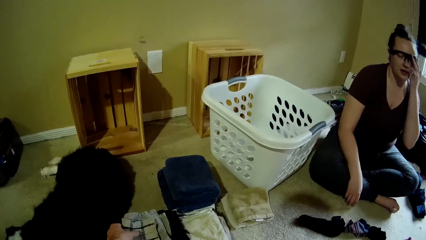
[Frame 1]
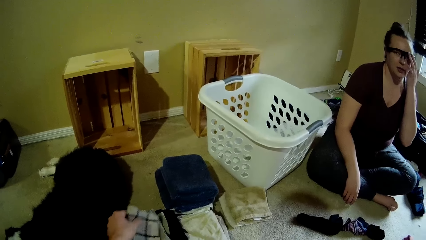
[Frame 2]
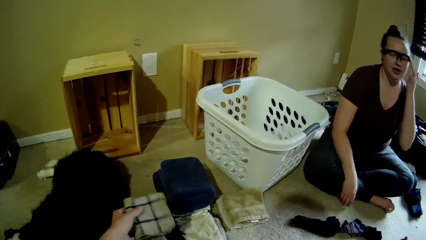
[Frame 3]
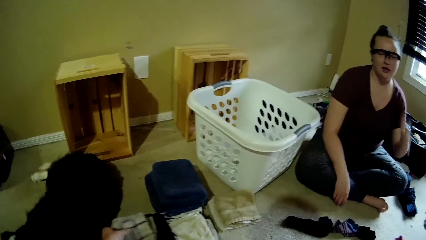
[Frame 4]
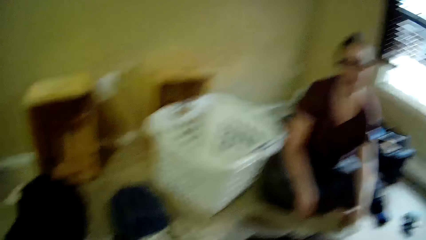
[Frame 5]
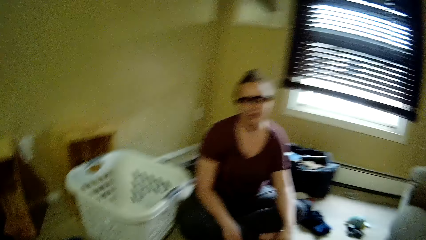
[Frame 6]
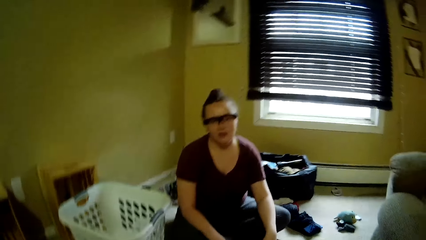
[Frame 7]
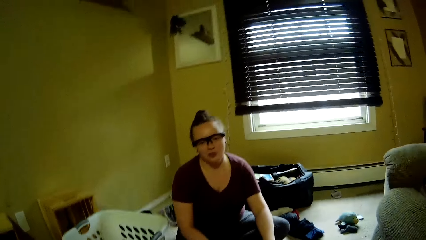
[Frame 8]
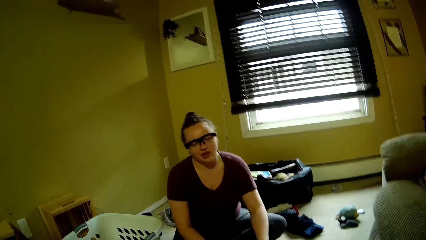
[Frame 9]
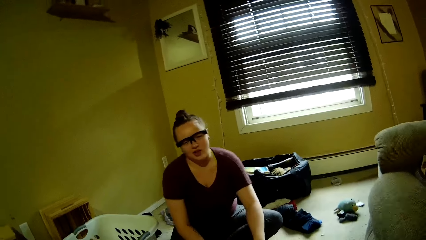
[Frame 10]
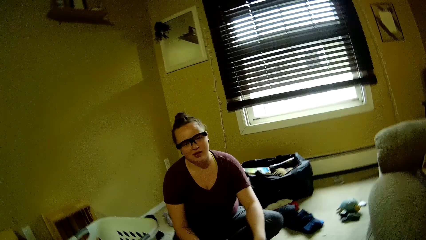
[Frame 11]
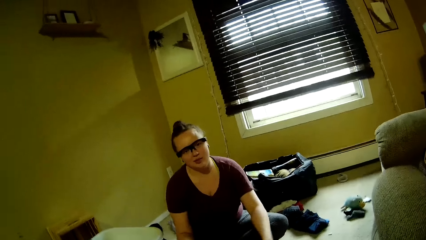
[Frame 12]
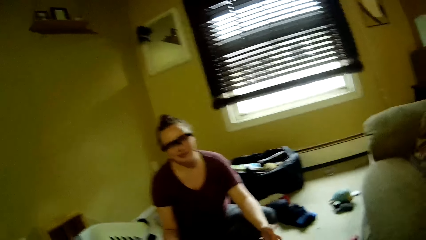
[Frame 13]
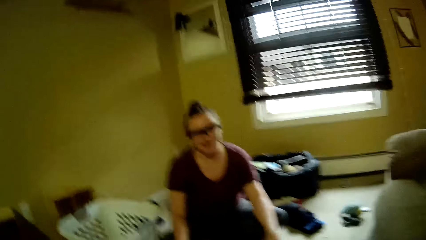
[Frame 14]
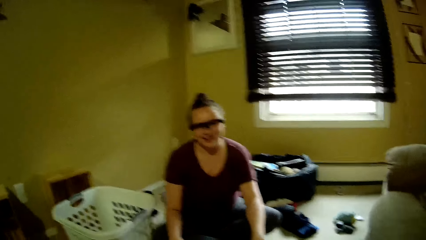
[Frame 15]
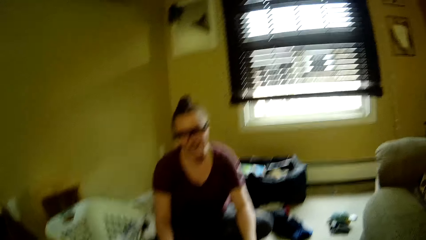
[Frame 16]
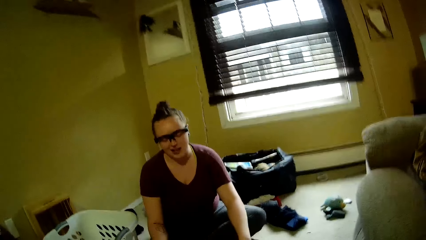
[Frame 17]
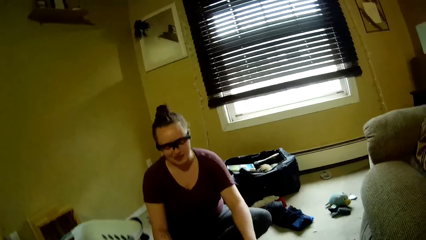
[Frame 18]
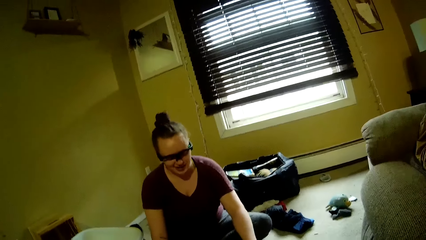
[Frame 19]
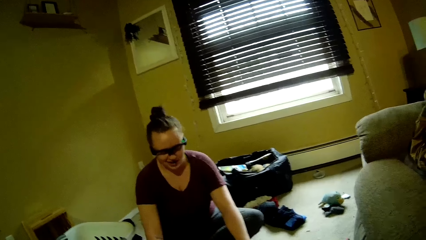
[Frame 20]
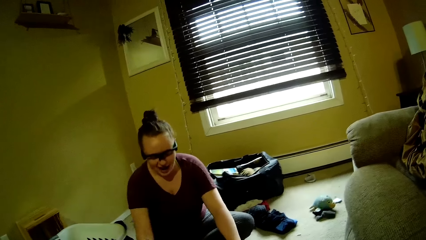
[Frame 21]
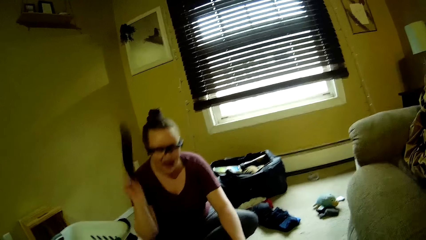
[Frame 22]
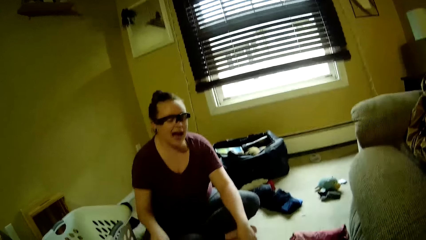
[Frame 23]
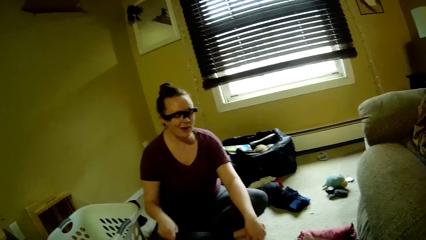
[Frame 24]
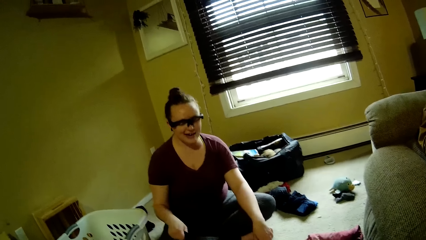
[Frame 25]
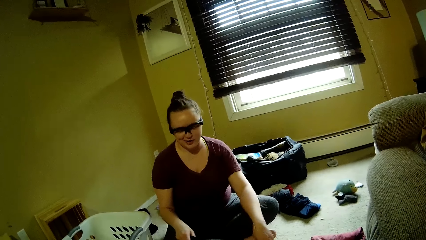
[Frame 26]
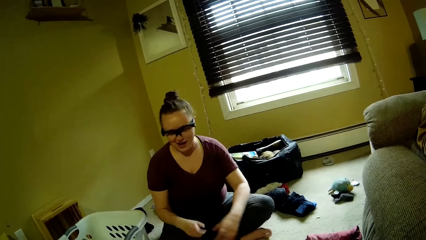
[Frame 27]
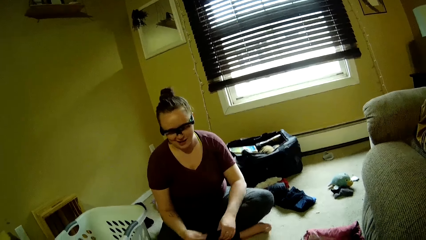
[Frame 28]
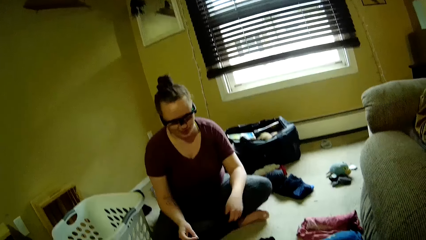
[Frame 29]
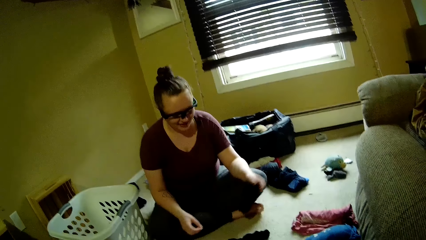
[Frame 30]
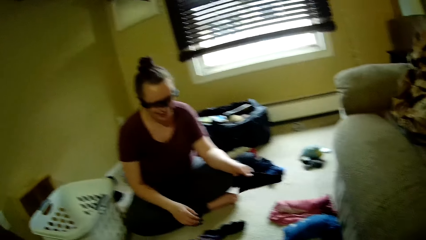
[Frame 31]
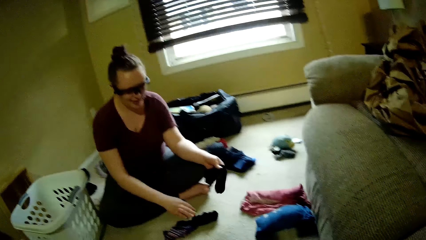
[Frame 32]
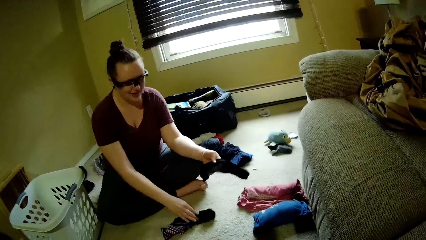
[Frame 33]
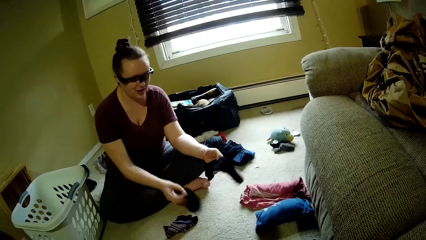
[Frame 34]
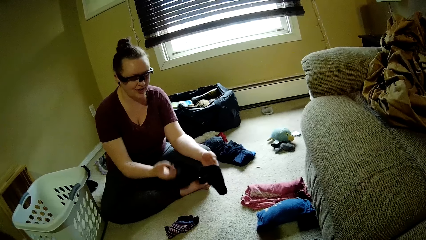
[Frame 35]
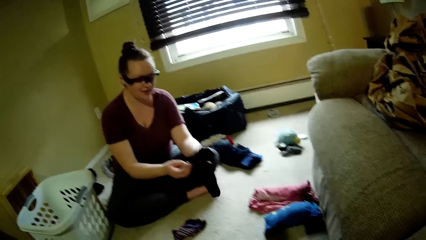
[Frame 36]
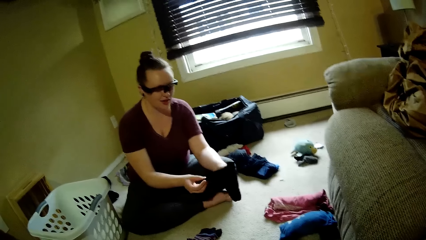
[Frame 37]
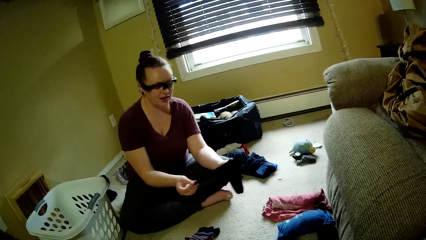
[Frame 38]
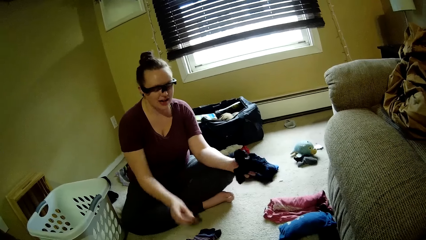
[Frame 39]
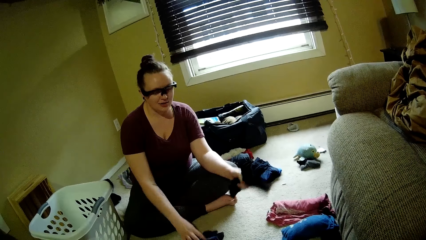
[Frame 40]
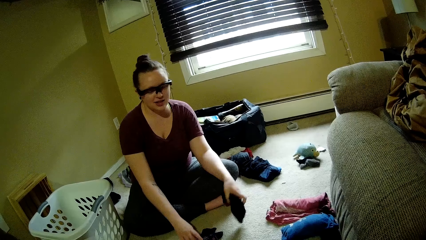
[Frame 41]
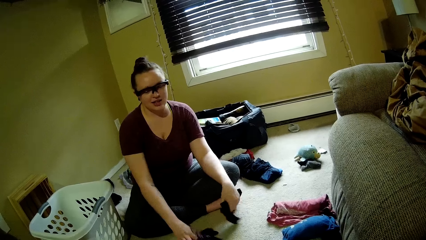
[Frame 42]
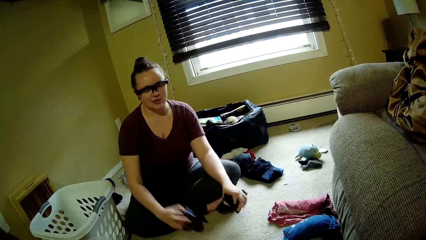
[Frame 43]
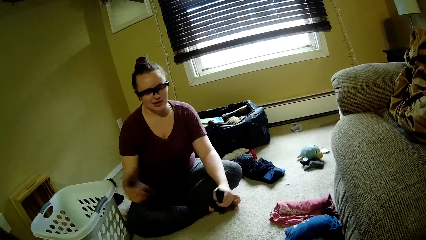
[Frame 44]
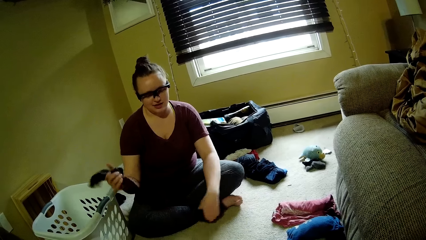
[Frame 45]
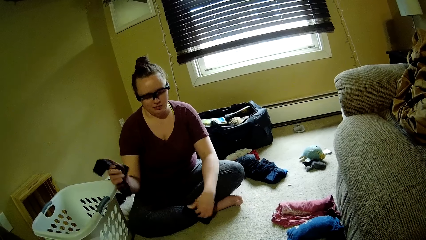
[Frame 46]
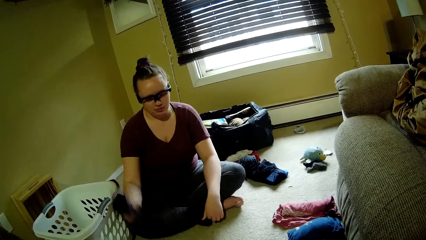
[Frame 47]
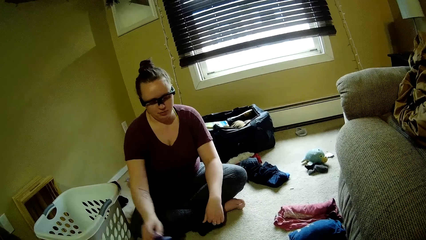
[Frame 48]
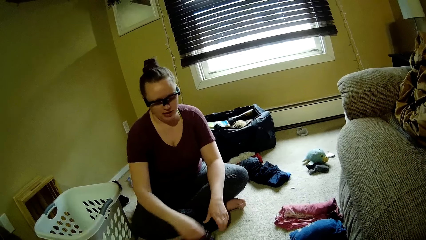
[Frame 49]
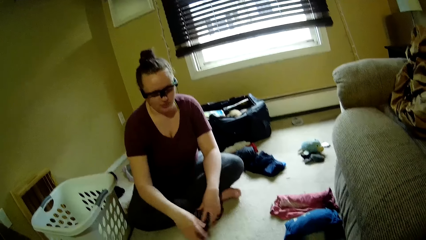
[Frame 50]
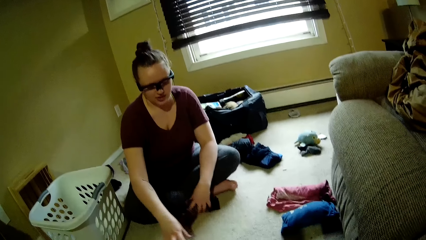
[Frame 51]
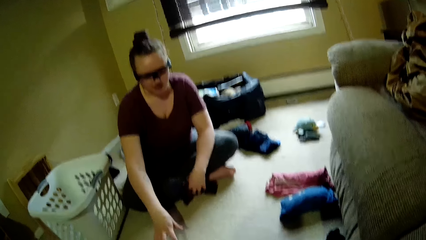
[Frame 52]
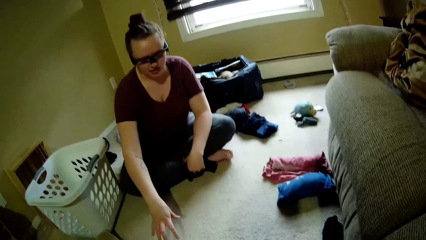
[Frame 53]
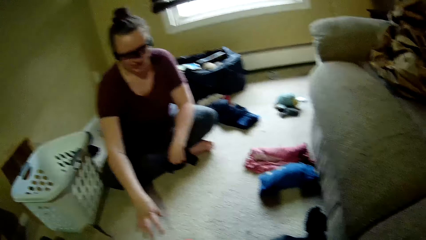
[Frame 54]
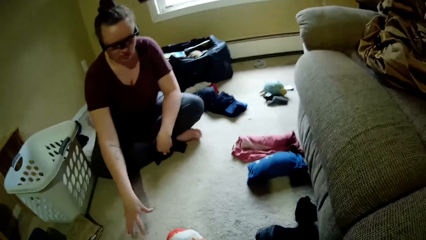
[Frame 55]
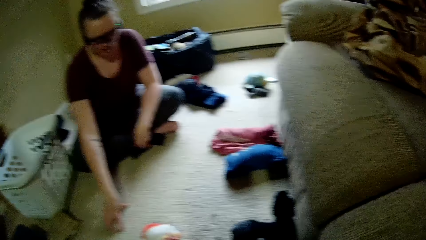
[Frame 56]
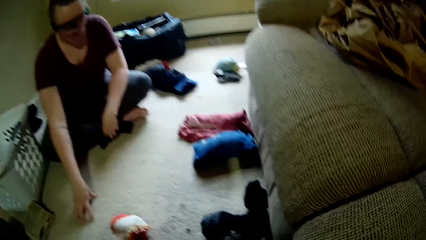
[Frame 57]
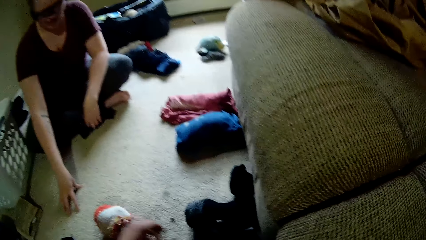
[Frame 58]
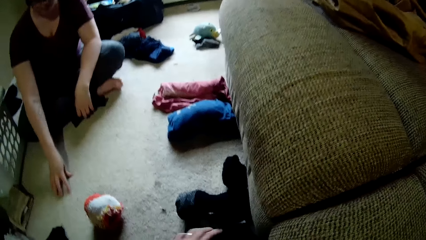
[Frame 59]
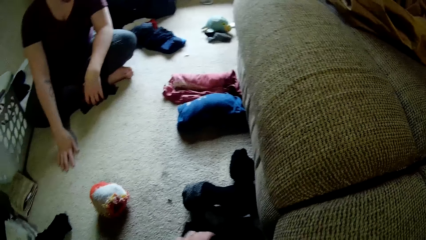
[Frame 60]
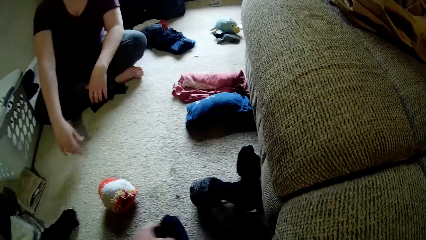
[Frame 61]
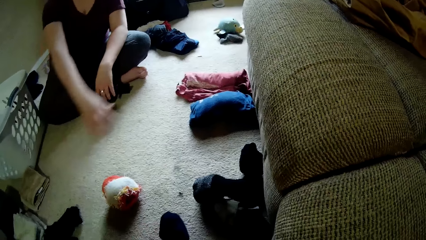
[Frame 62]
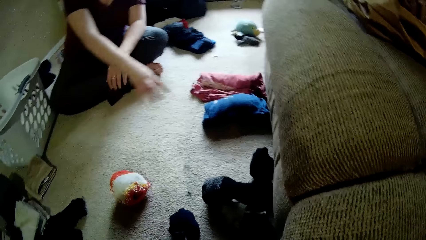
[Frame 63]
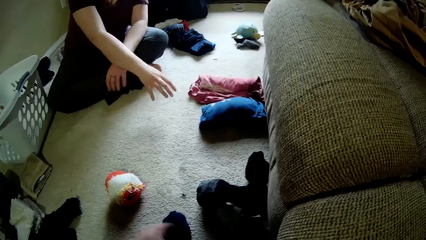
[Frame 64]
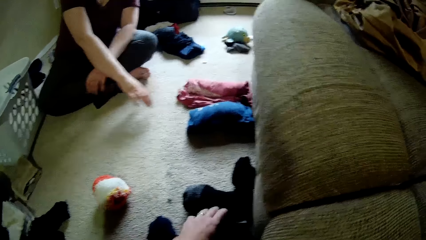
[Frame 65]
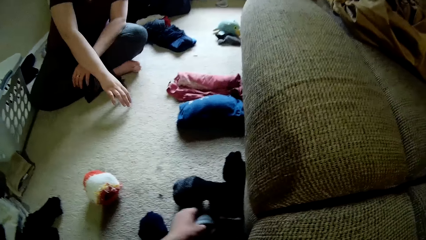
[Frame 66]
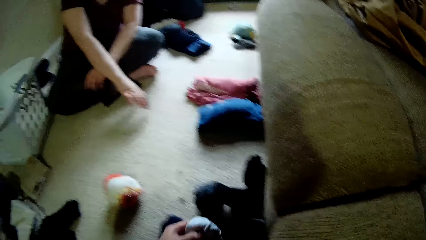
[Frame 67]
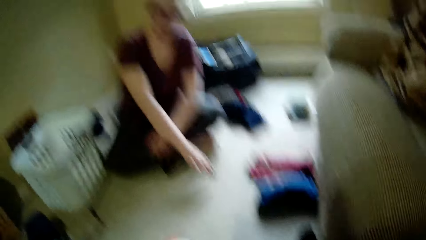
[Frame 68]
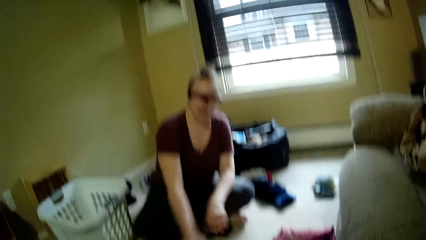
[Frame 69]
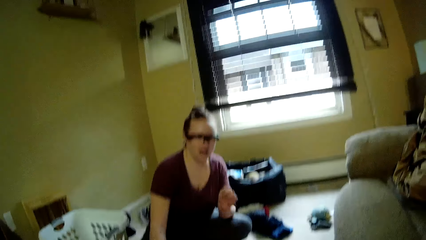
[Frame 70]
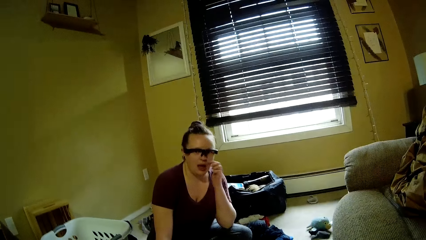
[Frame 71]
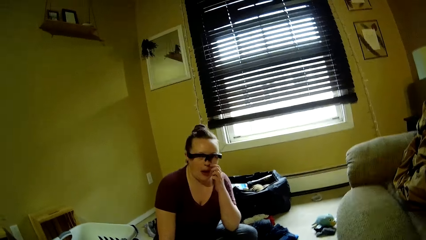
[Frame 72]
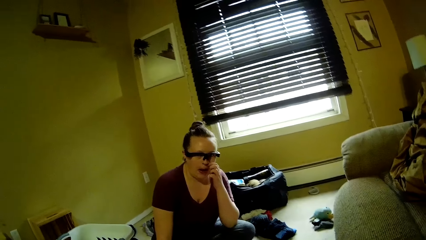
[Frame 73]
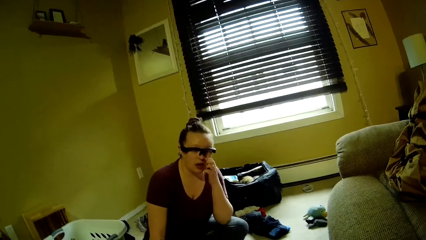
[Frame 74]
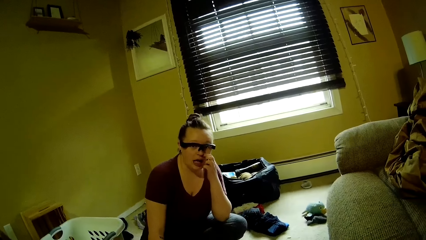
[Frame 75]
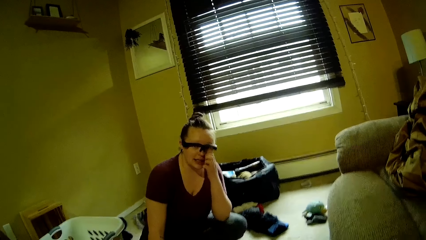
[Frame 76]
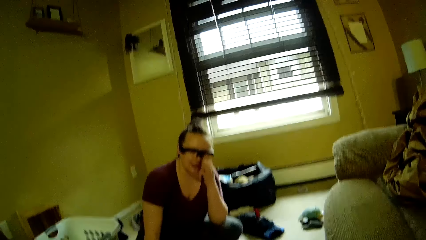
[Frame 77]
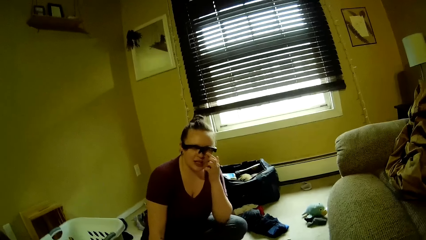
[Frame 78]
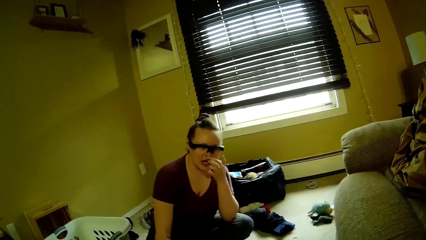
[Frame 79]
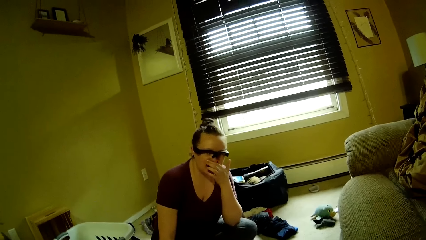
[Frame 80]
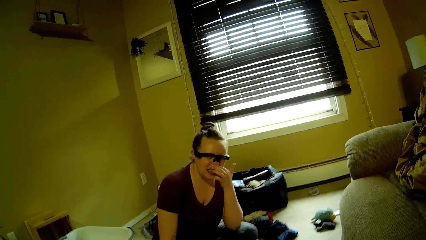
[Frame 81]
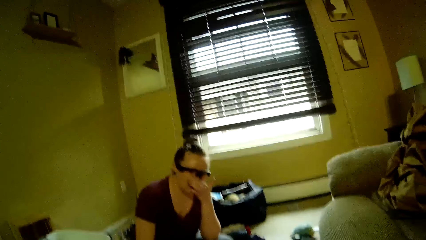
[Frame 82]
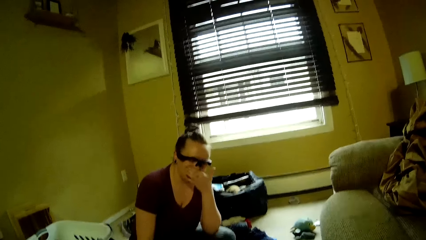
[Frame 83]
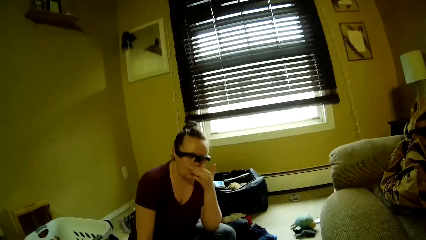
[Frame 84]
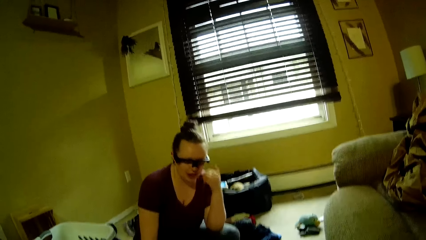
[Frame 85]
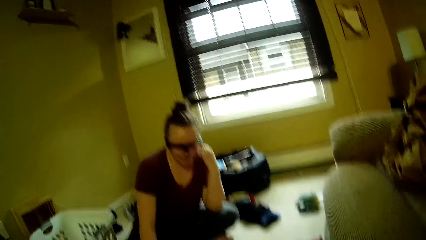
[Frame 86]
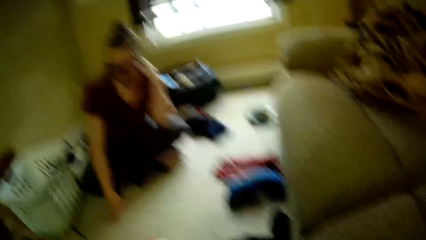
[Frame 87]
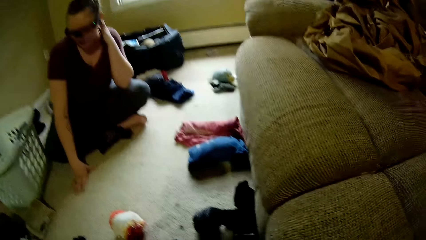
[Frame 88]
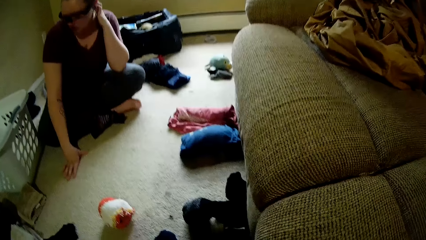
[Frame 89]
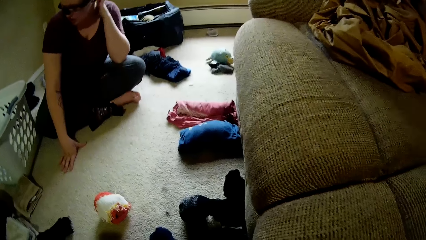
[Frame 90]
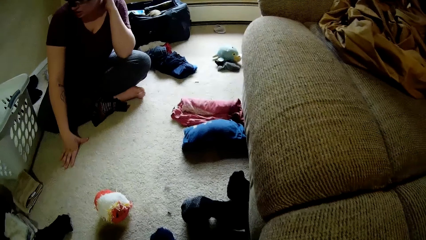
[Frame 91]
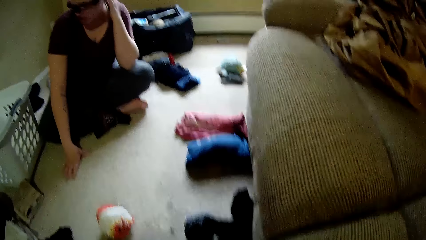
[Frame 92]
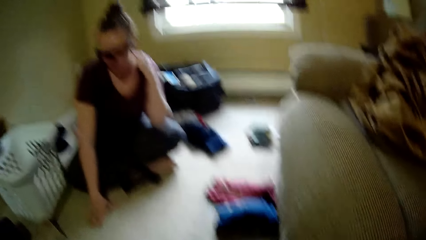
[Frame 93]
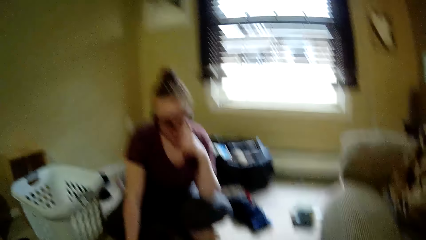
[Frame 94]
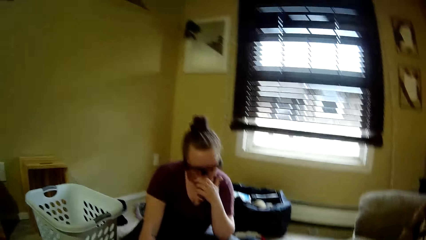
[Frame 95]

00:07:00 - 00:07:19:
The camera wearer moves the cloths. They look at the woman. The woman picks up the socks from the floor with her right hand. She touches the floor. The camera wearer picks up the socks from the floor. The woman scratches her face.
